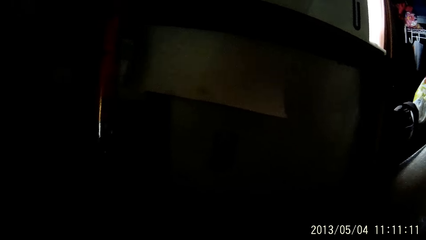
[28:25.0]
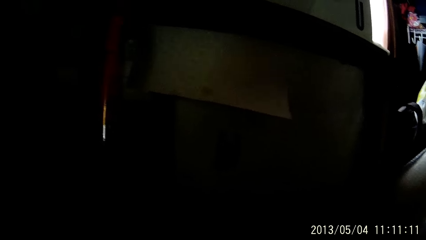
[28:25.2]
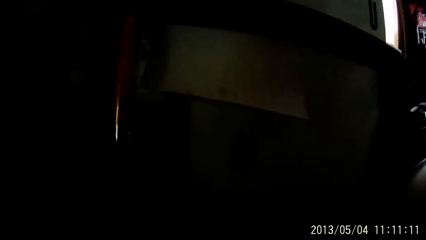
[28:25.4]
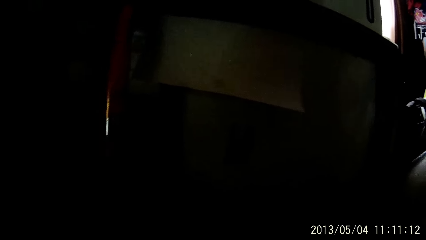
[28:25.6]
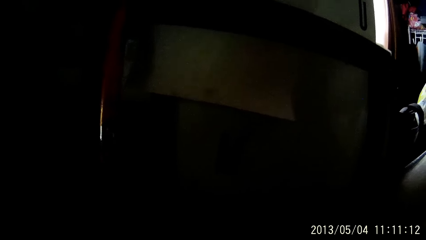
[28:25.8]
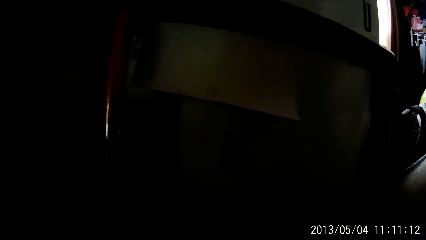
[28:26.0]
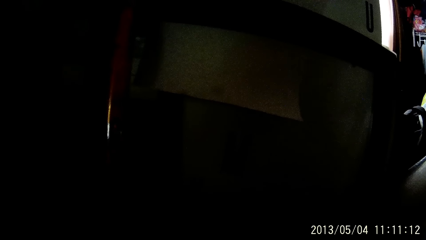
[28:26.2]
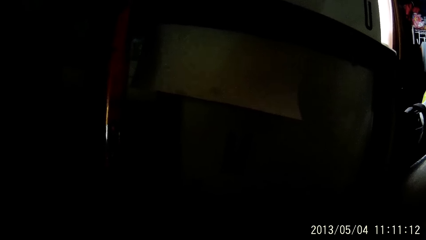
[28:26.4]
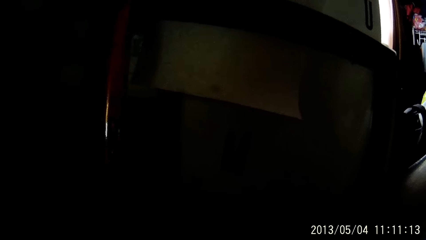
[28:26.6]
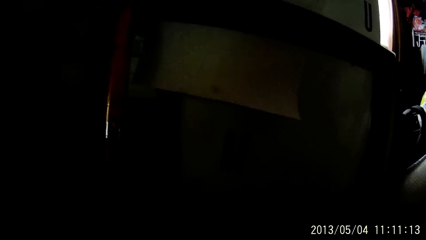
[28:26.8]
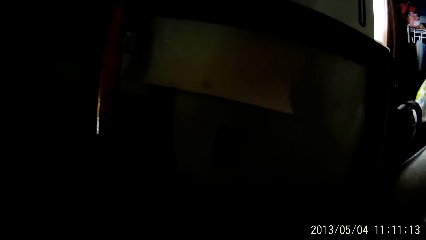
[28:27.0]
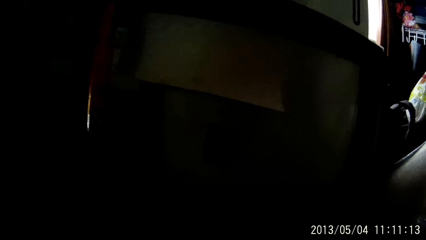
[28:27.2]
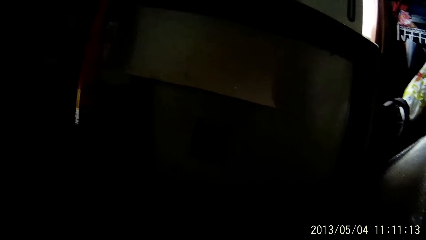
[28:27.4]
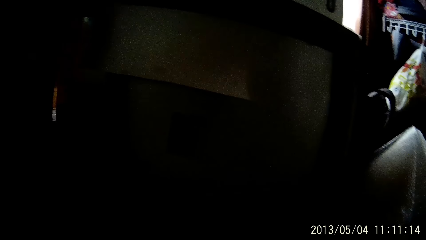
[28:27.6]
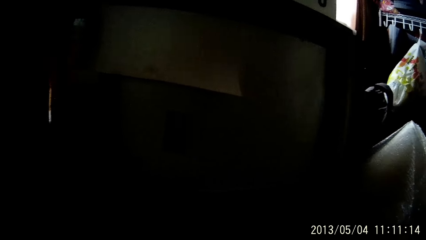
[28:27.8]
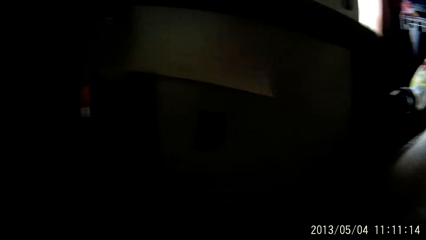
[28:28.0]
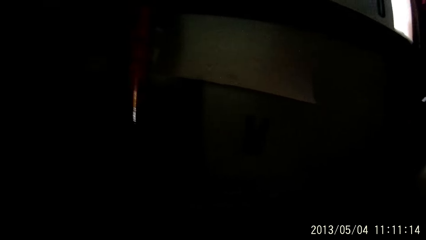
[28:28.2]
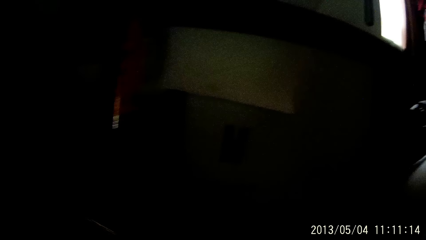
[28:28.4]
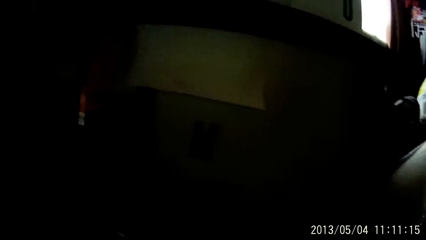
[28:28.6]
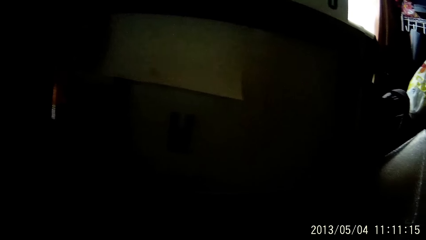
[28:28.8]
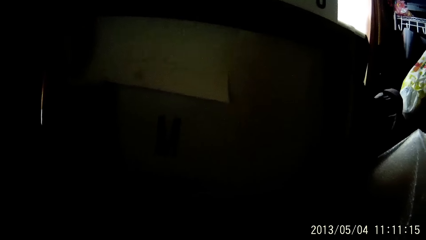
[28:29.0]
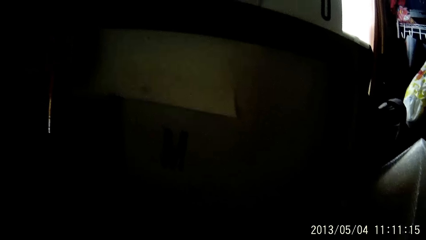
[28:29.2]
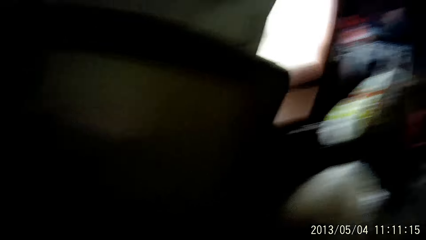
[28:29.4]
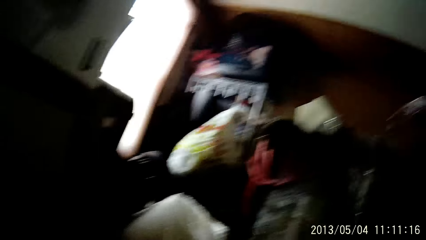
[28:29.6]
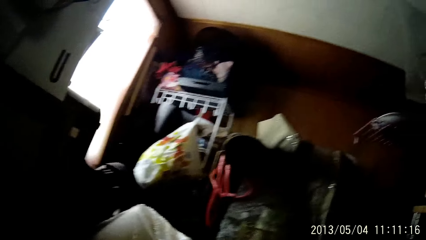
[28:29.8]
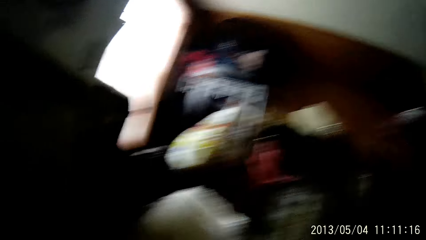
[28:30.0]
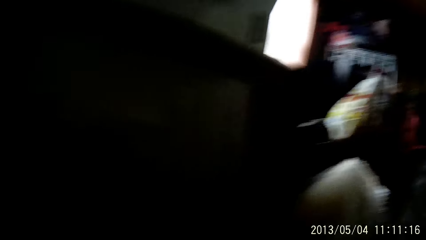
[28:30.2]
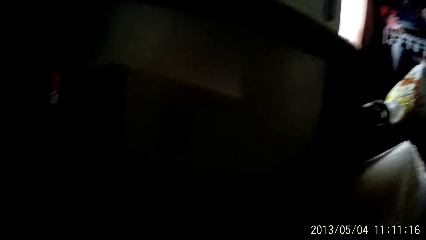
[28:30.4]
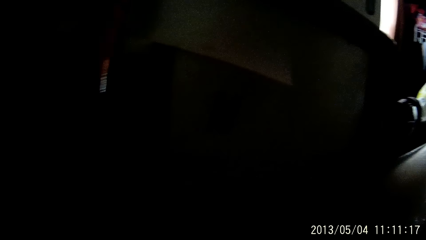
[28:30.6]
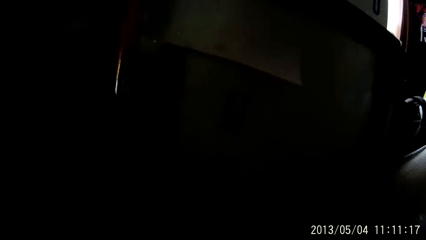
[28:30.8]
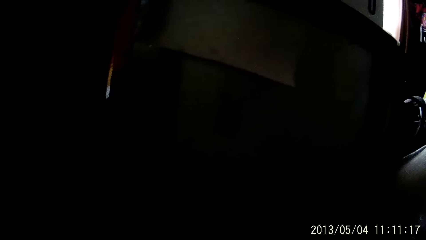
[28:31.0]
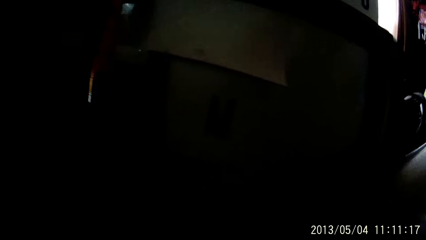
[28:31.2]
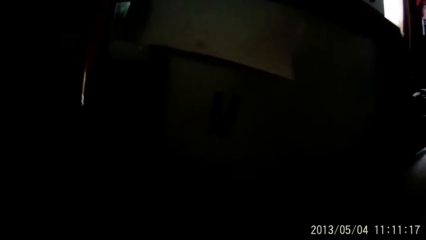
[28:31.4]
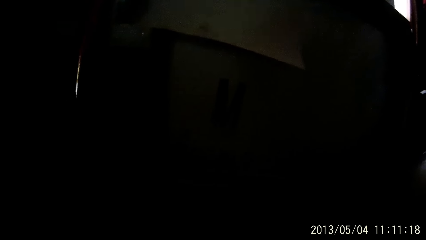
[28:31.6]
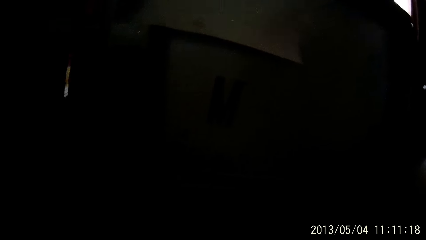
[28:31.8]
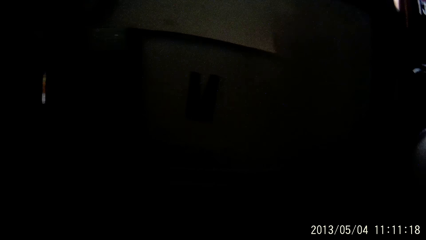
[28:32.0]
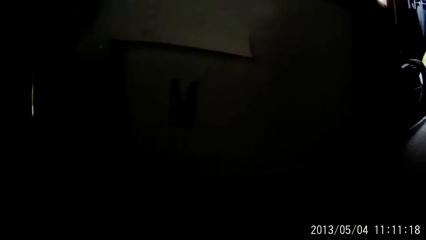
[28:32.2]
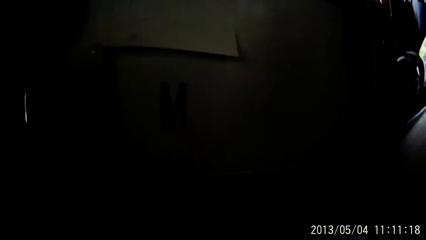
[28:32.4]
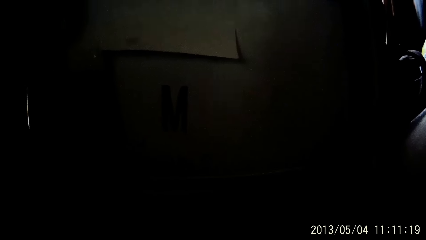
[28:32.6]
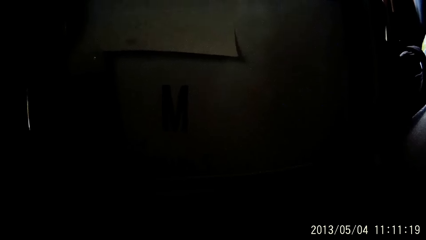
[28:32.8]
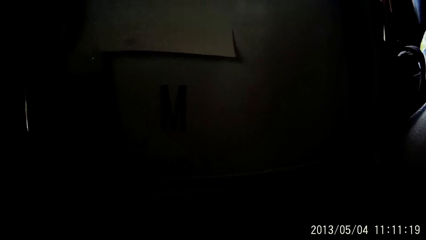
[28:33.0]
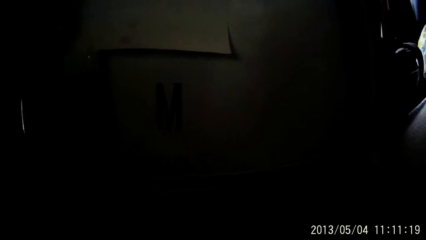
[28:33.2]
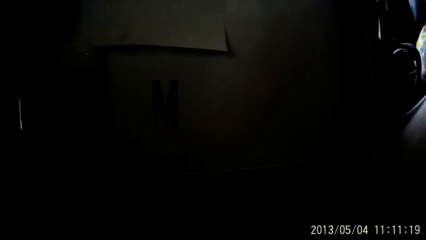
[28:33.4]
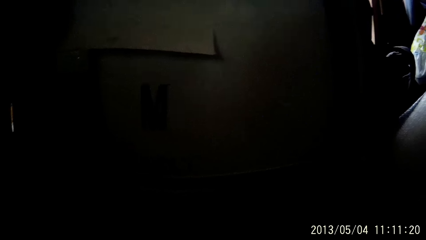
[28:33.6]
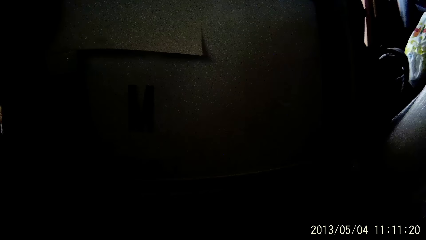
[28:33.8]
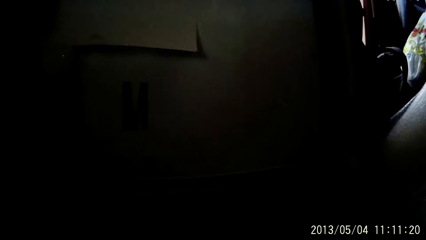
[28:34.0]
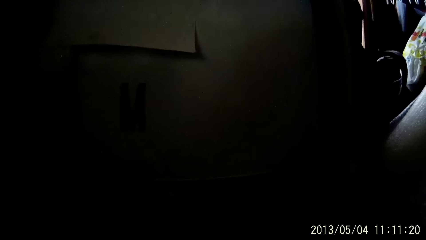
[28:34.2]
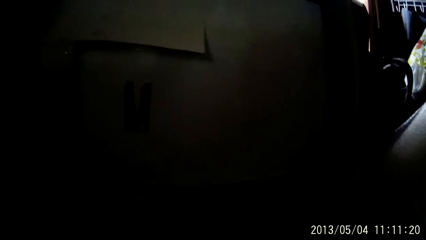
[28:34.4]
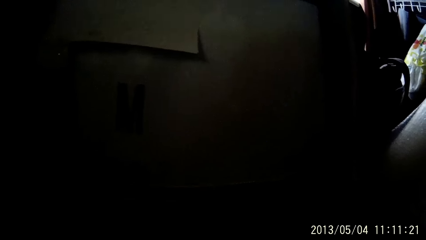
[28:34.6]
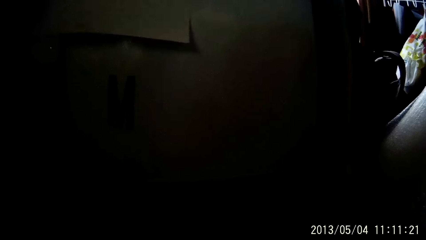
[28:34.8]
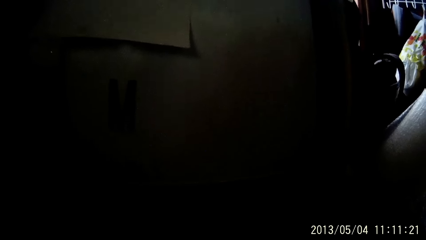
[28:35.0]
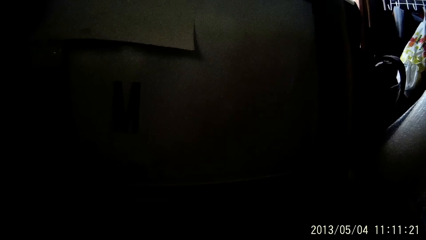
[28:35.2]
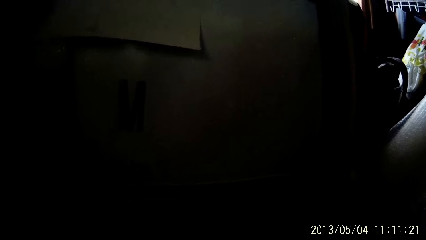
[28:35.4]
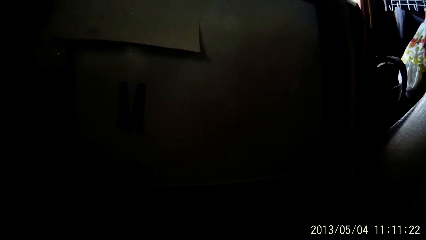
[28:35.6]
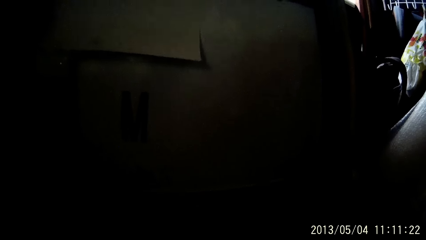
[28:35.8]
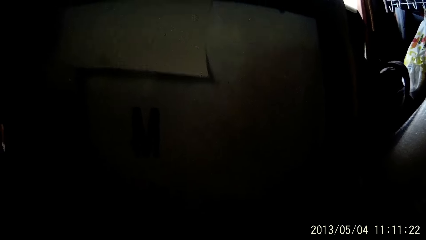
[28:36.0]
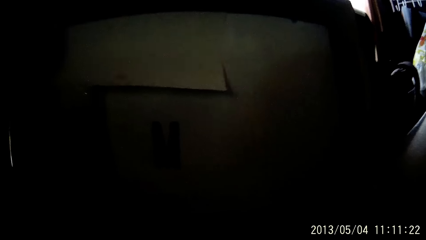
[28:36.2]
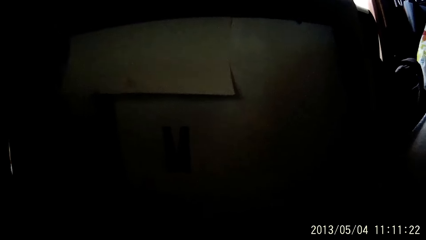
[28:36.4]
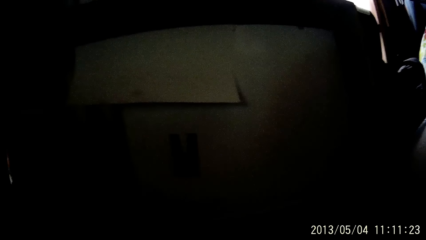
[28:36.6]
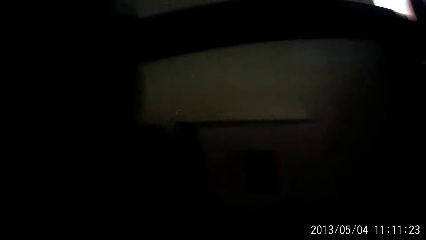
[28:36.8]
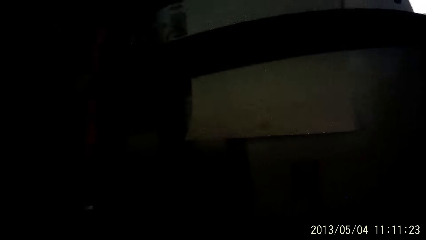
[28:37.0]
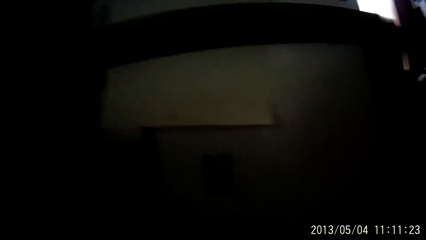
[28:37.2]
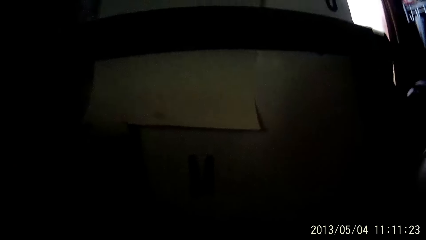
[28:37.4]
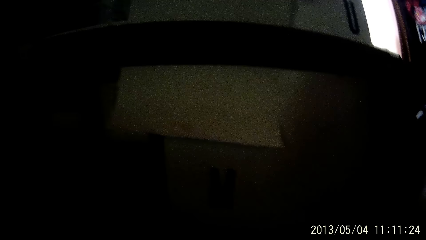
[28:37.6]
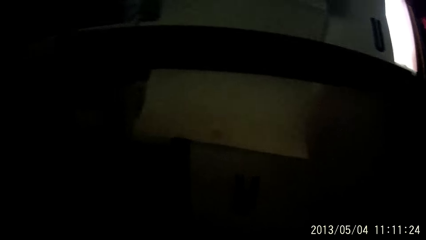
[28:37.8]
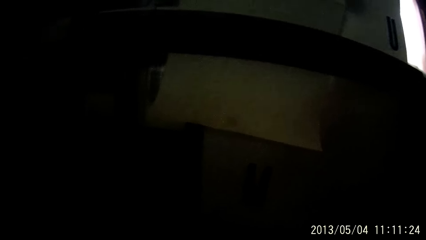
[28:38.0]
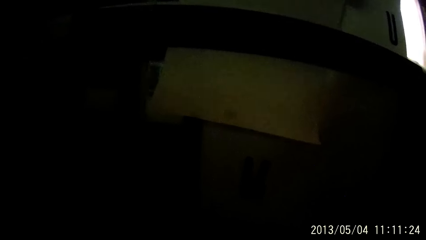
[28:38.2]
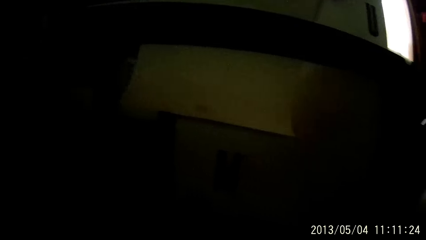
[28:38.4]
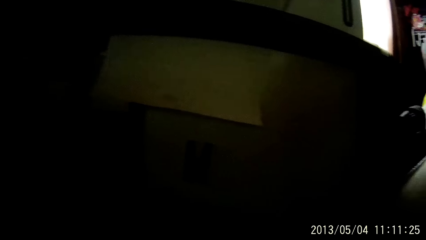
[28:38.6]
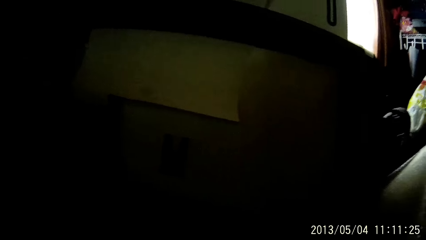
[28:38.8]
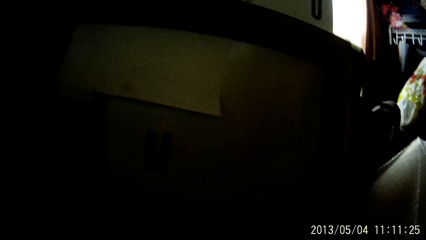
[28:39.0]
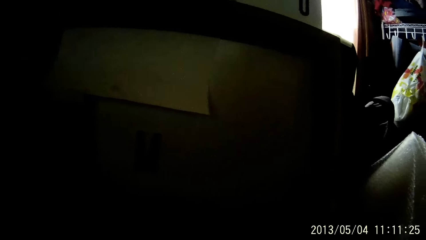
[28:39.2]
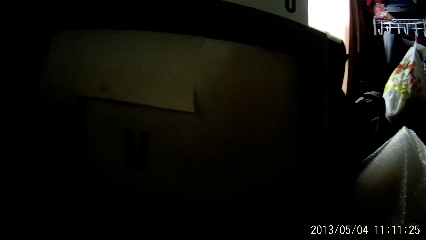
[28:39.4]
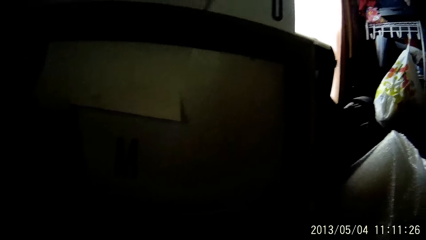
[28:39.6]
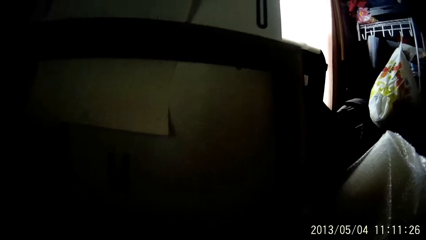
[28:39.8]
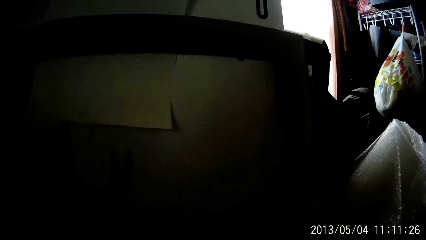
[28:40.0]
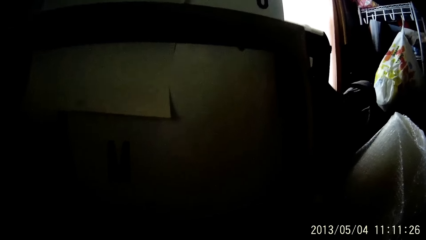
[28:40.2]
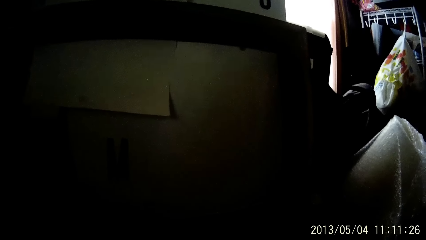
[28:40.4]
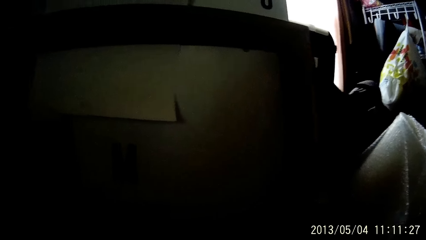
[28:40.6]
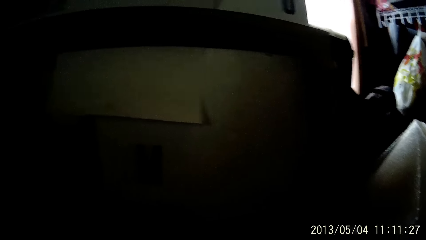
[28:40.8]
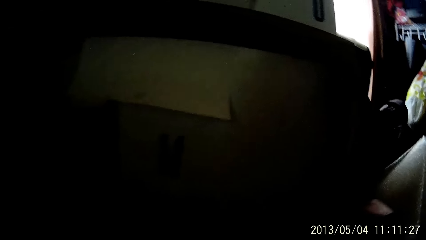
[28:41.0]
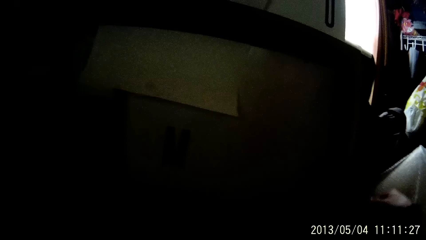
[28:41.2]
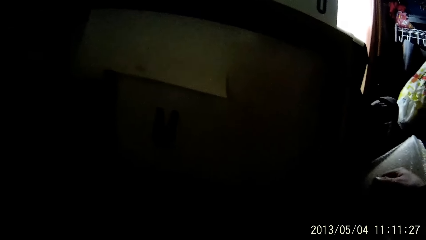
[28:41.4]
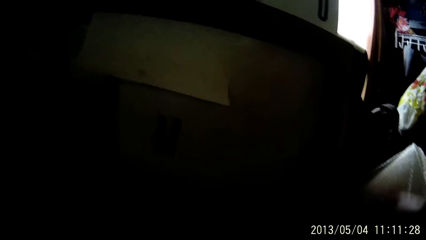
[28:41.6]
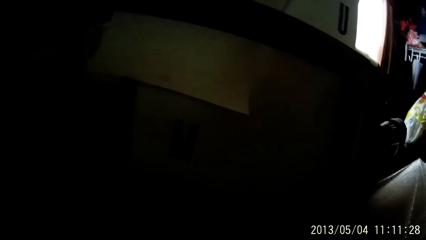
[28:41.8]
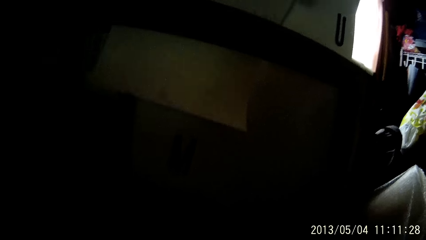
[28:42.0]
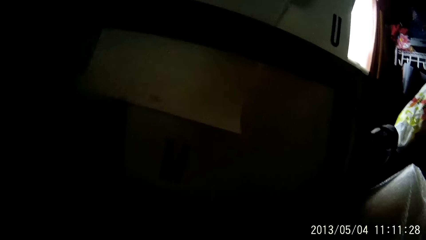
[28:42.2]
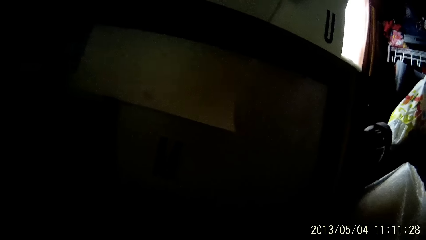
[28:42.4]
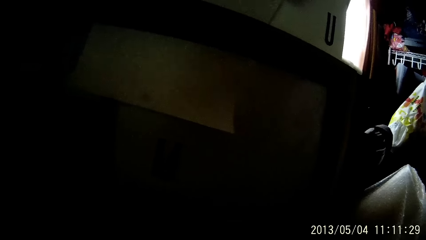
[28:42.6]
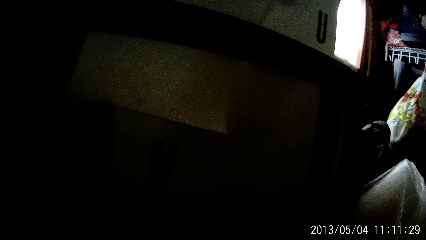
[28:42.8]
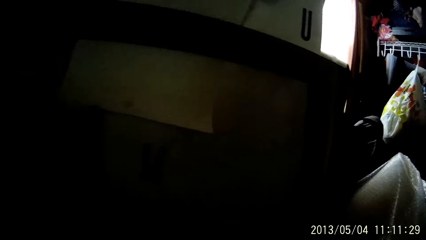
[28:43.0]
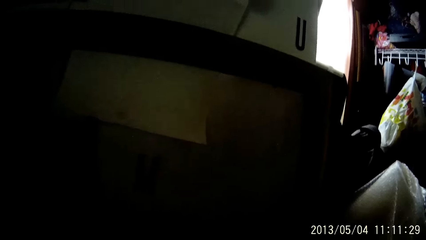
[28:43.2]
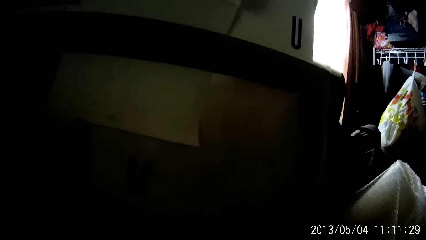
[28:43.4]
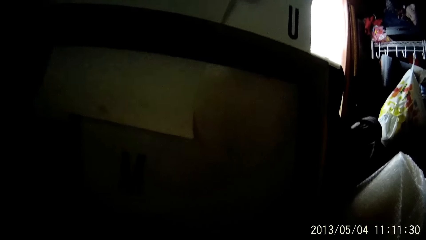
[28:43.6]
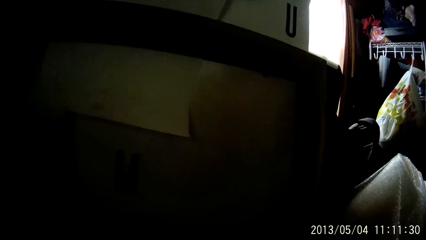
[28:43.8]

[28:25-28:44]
The camera wearer walks around.
